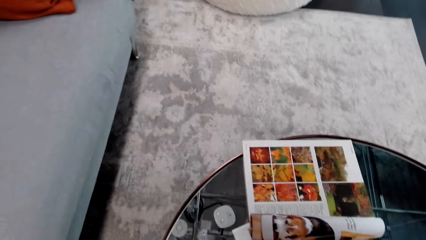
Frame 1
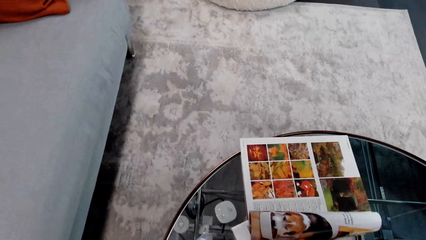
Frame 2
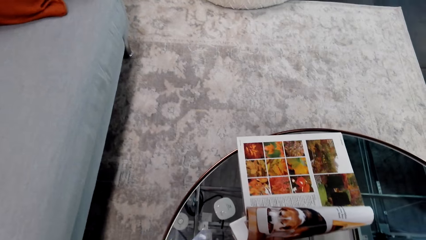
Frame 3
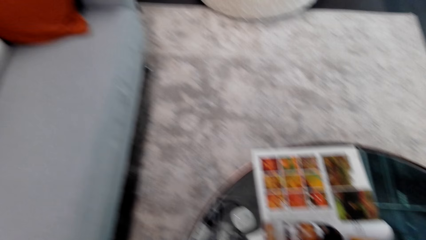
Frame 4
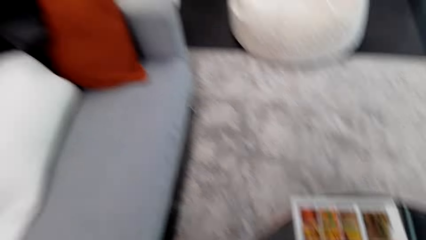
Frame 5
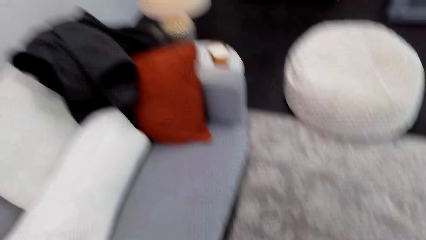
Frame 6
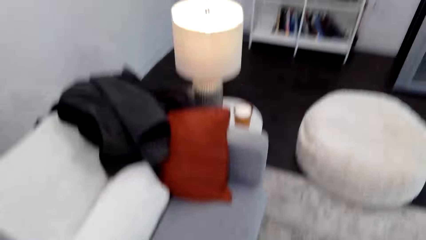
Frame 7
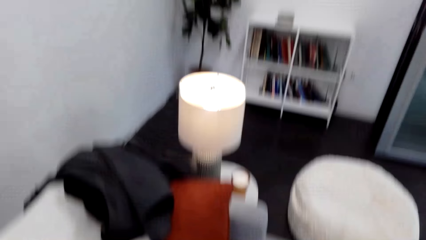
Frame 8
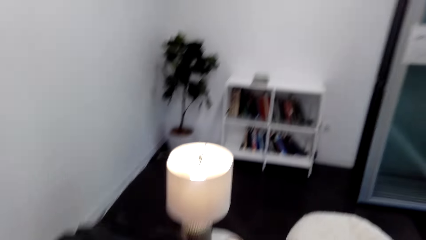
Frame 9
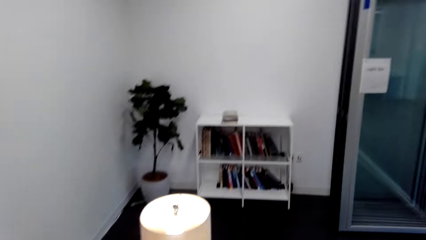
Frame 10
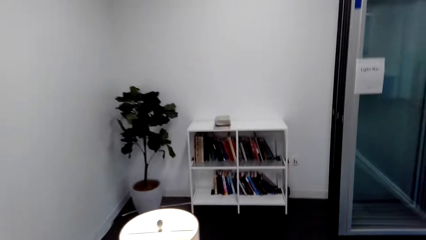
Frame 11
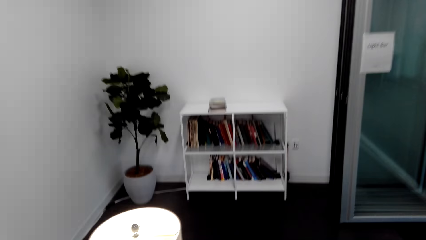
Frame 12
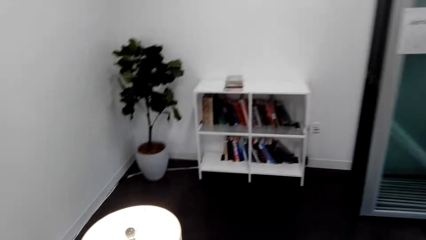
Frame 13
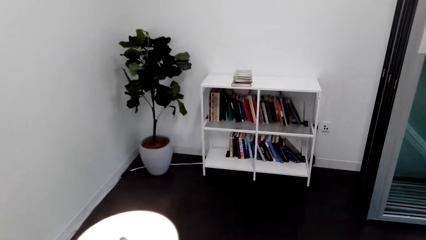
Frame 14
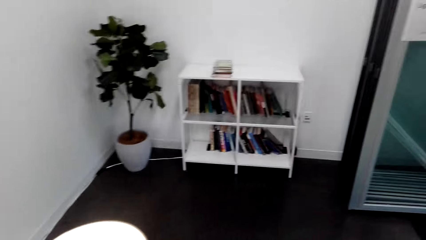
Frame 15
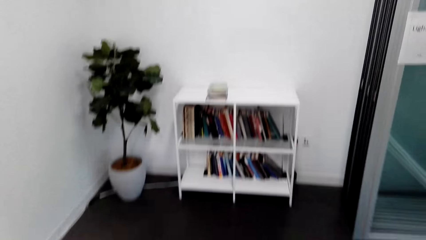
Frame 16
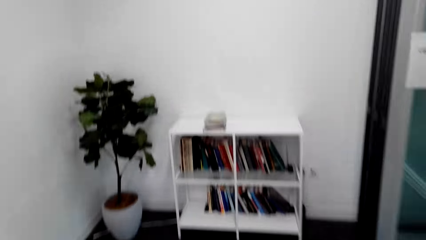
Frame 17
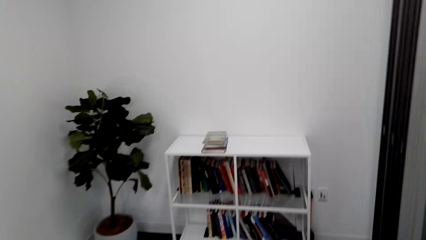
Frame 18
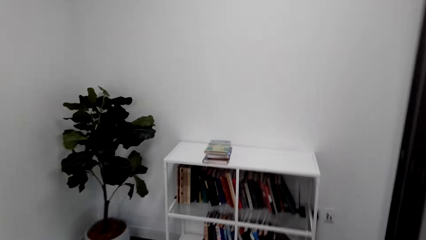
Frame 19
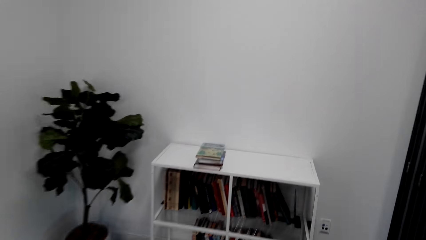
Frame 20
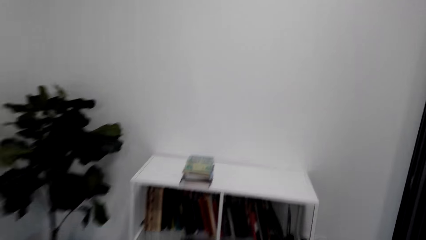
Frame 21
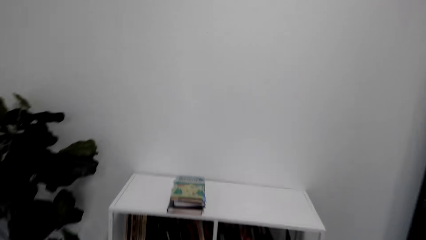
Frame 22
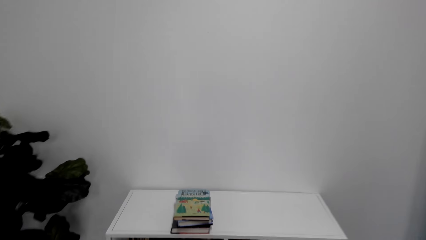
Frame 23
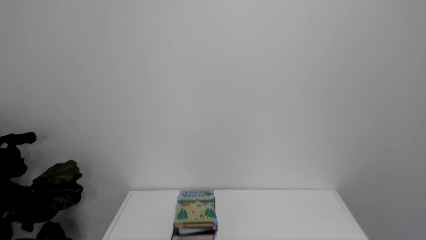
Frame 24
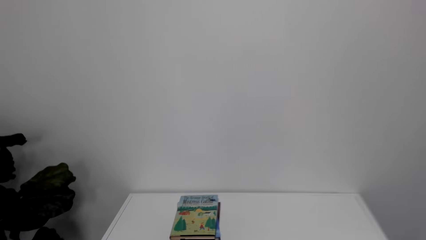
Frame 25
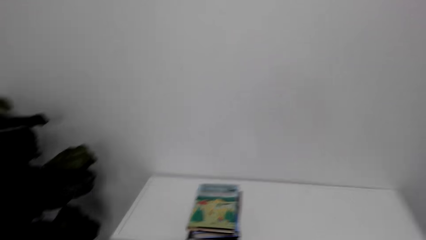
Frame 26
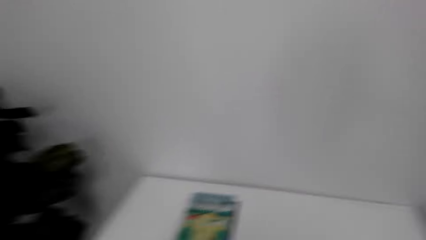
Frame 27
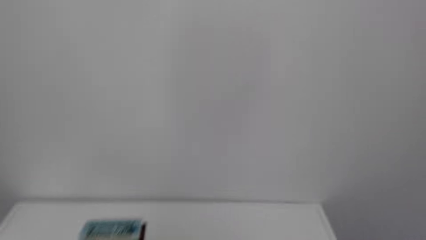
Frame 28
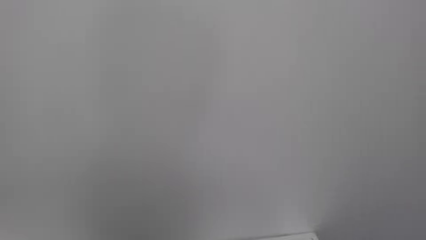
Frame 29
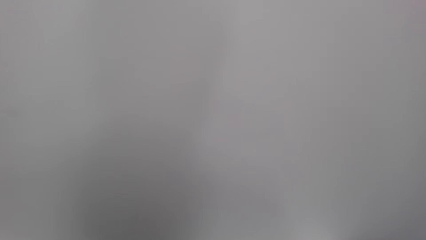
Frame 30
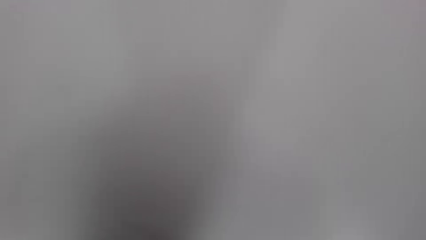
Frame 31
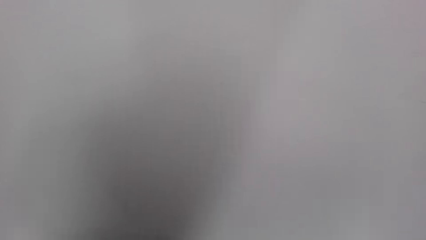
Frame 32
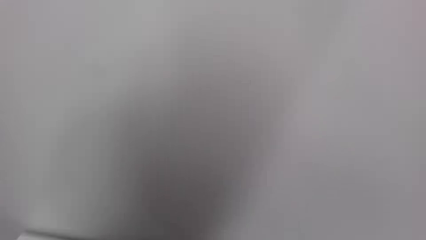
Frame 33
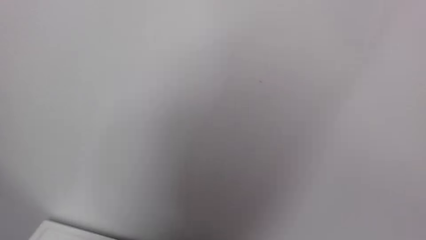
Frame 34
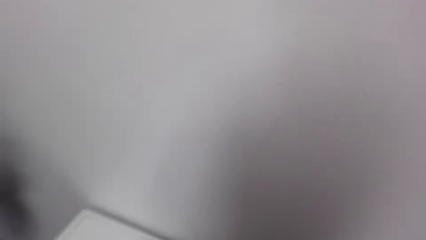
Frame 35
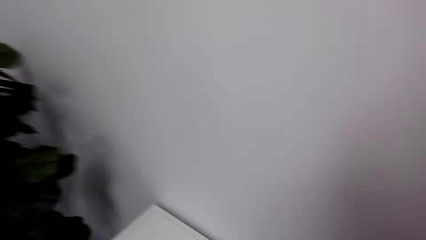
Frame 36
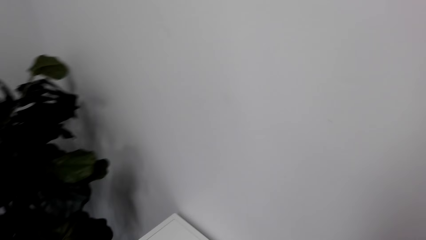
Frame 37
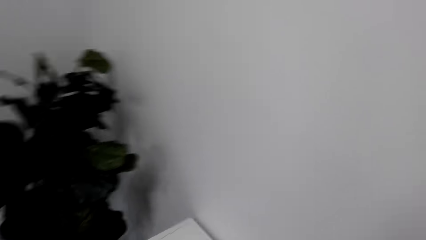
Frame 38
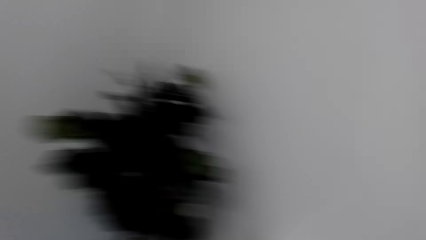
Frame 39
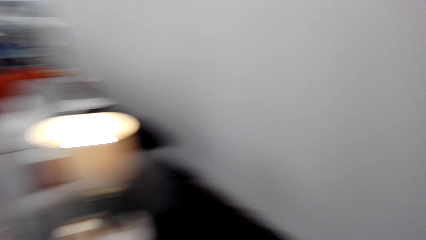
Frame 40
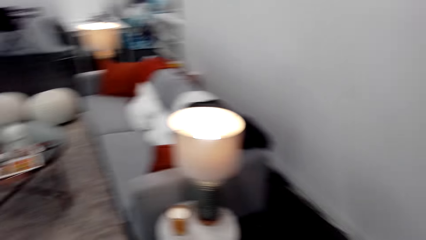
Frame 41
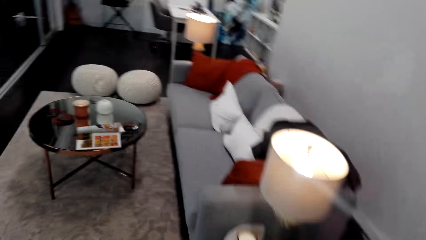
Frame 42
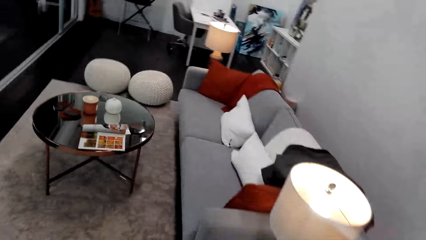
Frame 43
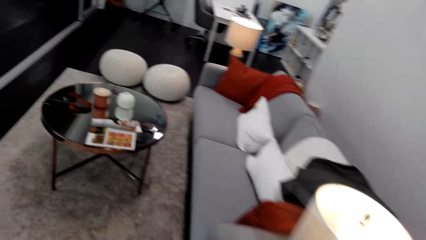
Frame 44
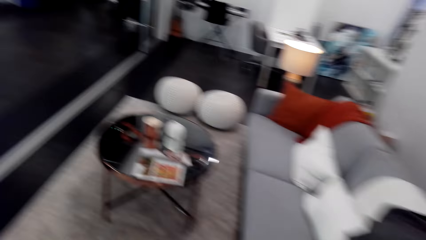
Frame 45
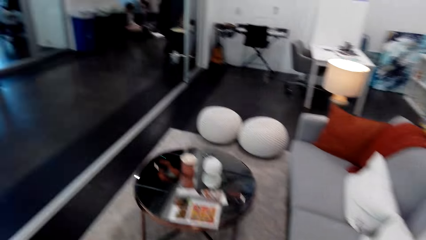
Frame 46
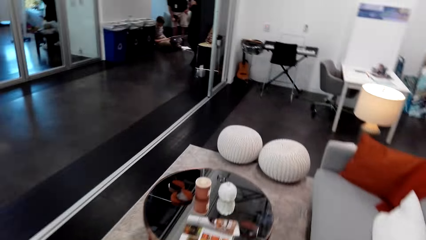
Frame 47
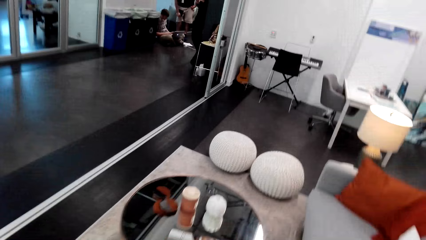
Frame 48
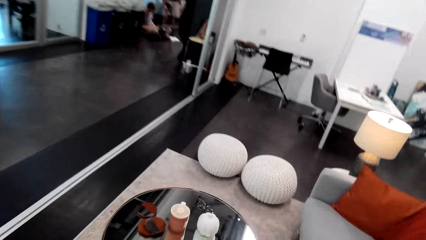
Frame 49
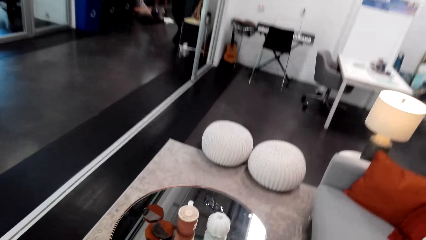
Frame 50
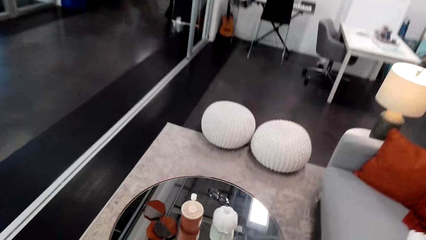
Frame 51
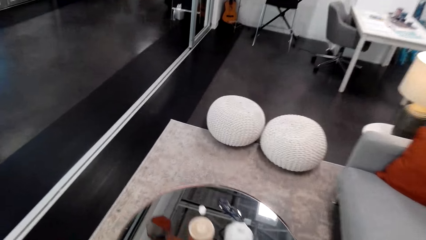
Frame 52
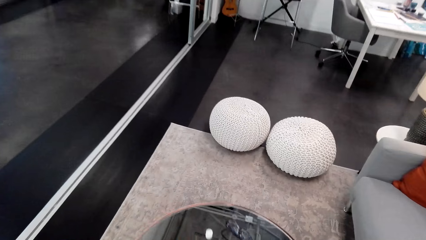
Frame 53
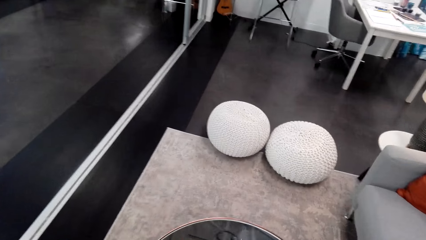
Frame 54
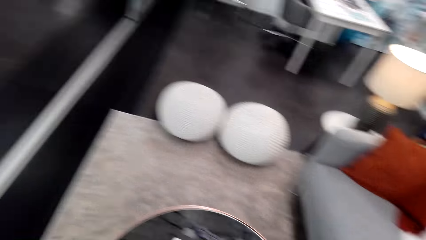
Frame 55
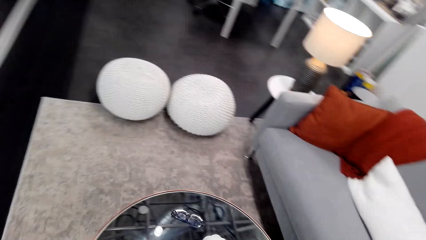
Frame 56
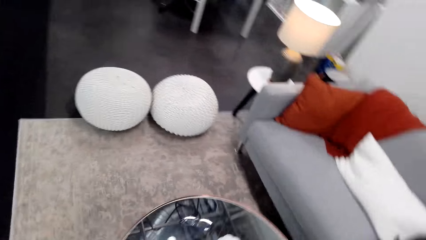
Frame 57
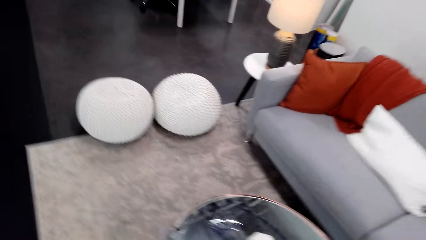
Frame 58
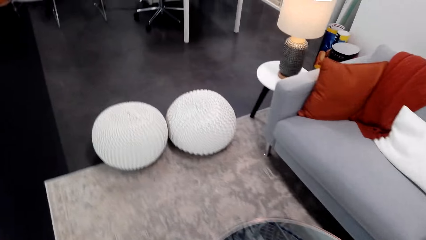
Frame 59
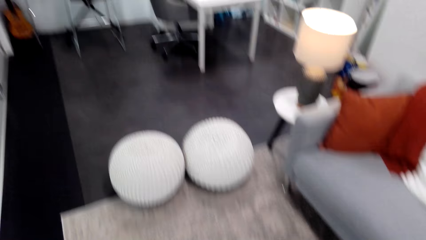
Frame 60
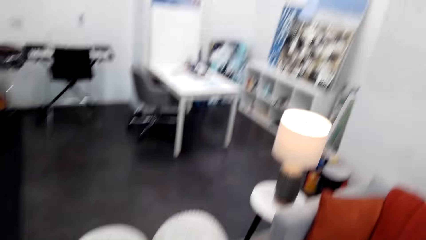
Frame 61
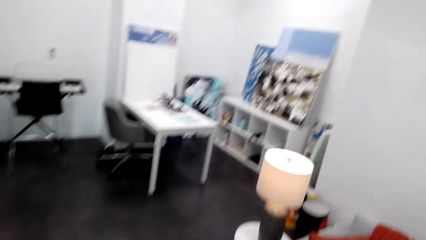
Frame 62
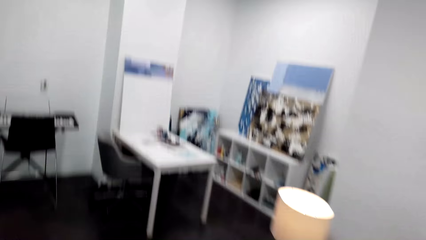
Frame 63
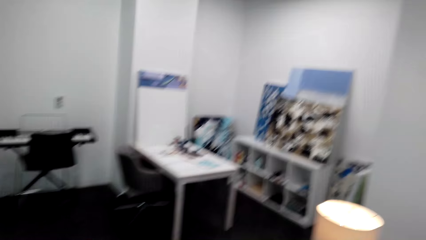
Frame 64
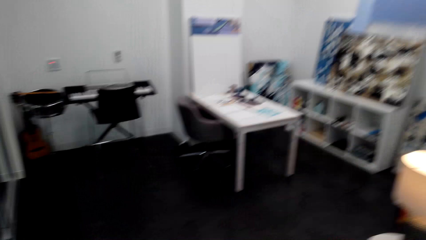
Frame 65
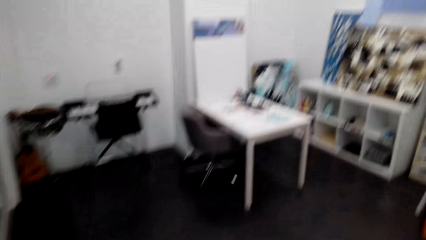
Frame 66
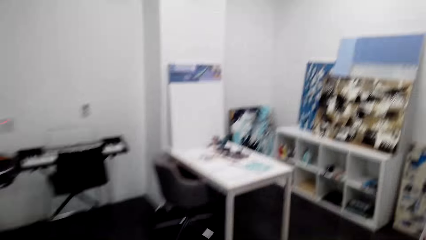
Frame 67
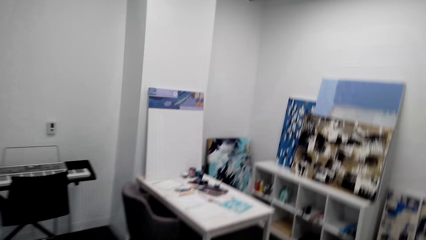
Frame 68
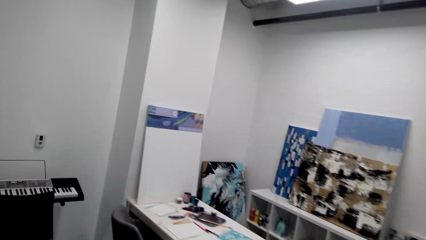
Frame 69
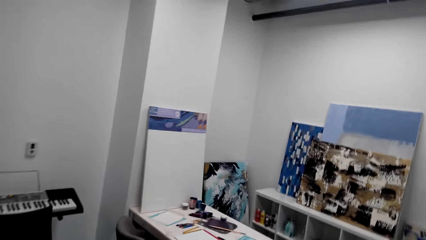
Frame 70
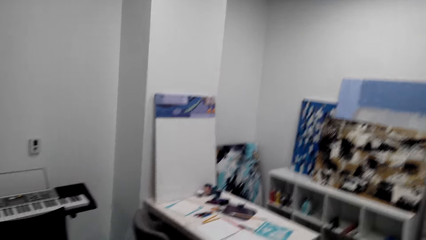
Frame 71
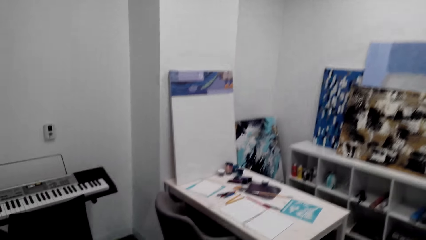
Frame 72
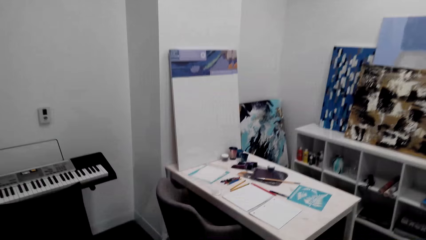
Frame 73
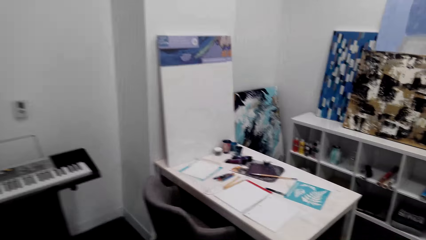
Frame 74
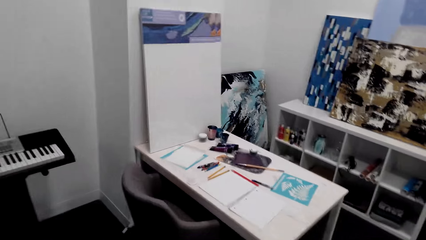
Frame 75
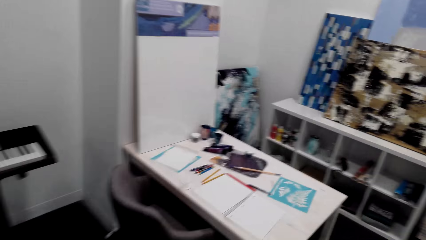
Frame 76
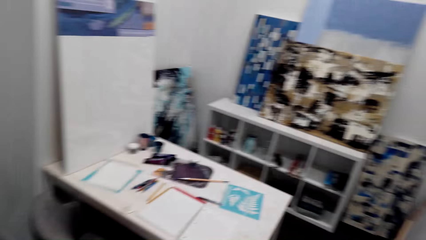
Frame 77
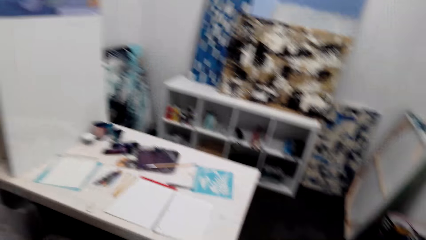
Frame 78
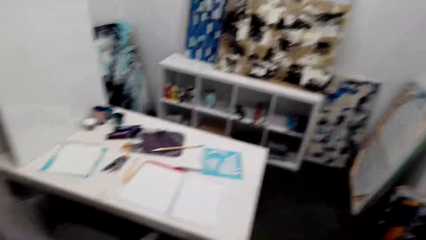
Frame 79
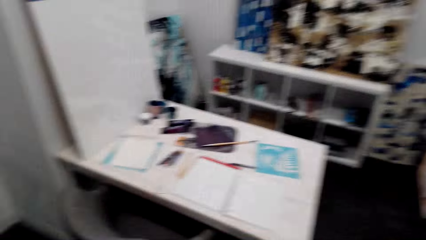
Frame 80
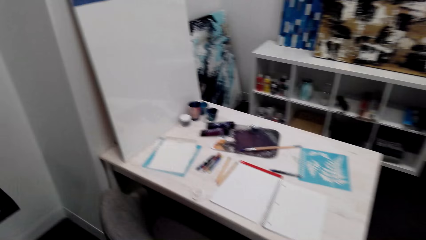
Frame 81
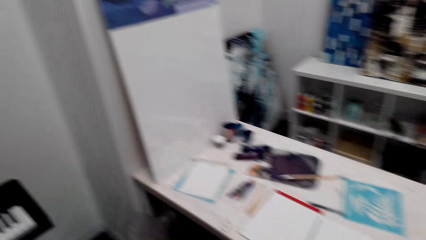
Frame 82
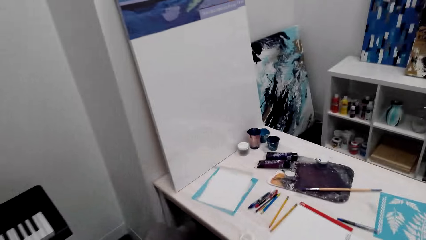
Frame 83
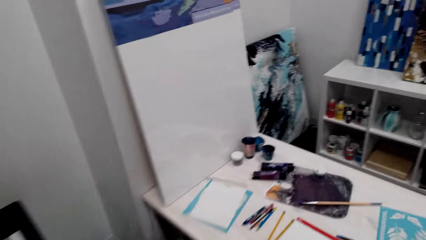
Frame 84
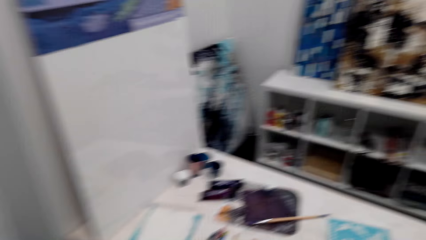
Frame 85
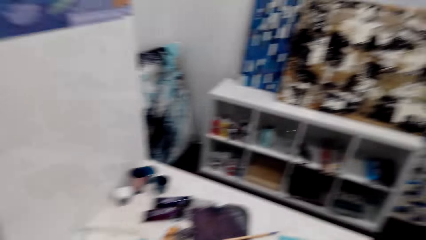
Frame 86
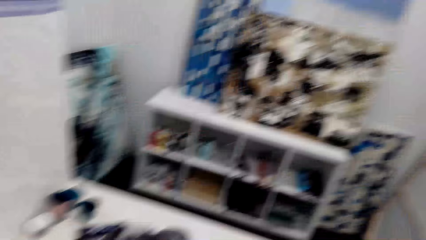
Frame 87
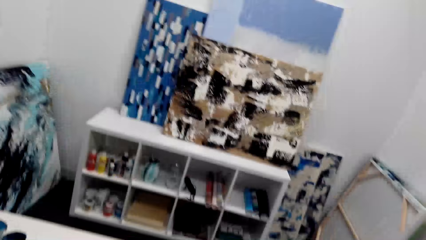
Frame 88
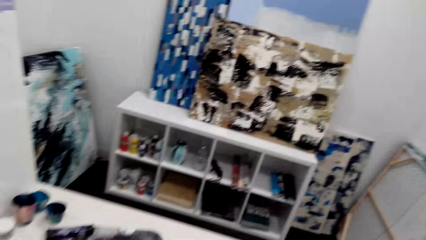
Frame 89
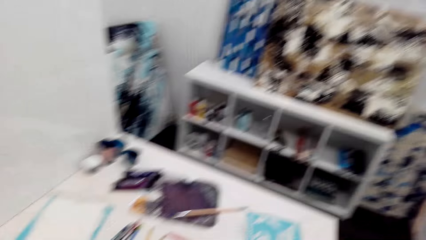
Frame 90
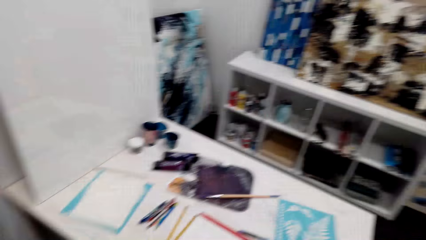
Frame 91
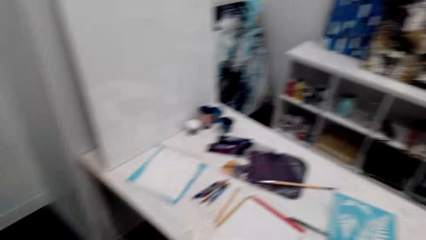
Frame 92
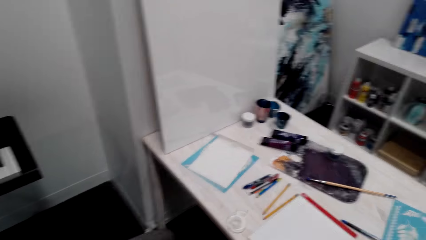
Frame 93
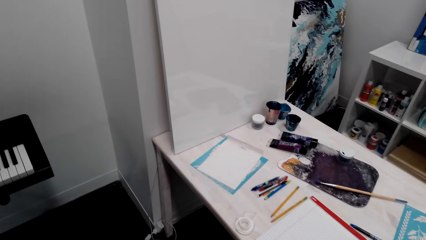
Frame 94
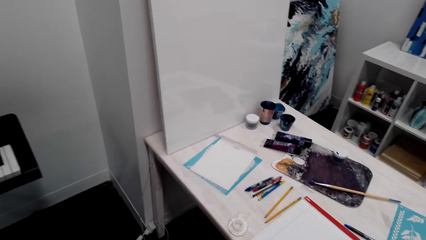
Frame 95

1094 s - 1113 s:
The camera wearer picks a magazine from the coffee table. They pick a novel from the shelves. They move around the house. They talk in the room. They look at the table. A person talks in the room.
